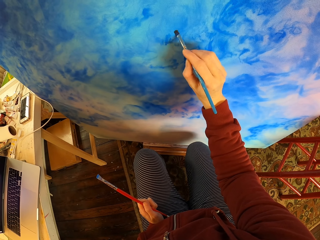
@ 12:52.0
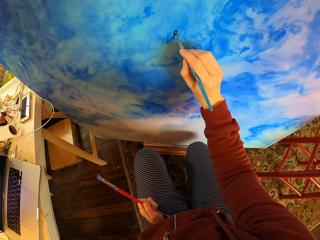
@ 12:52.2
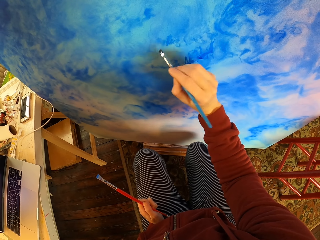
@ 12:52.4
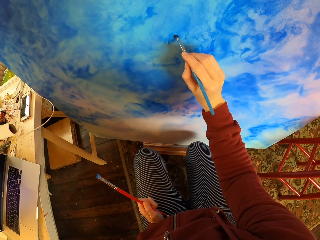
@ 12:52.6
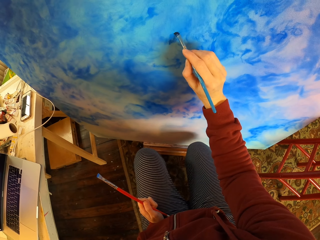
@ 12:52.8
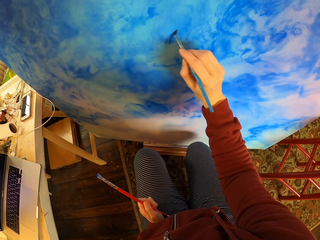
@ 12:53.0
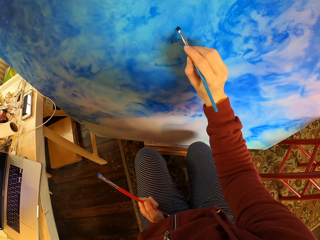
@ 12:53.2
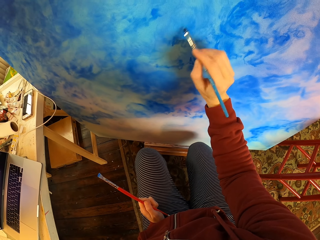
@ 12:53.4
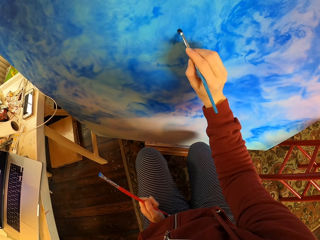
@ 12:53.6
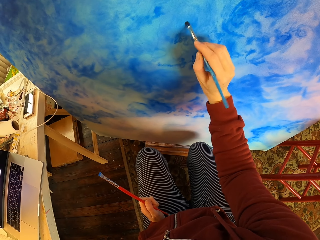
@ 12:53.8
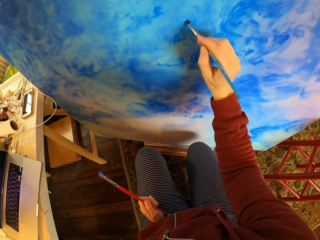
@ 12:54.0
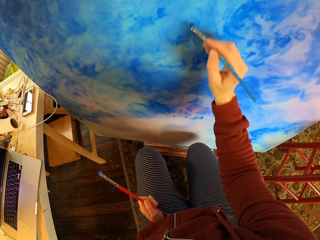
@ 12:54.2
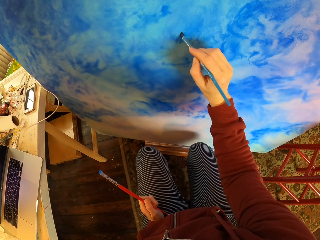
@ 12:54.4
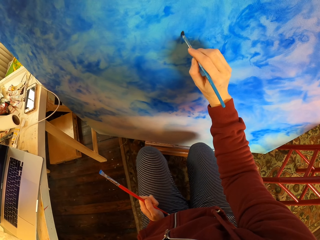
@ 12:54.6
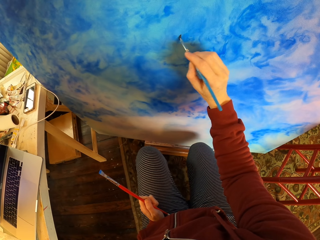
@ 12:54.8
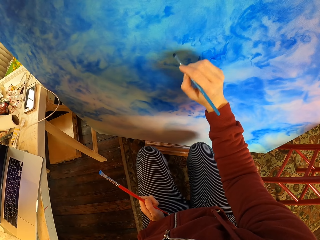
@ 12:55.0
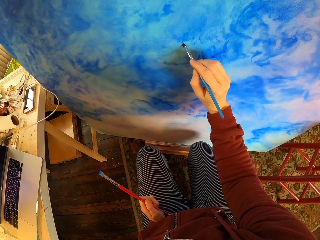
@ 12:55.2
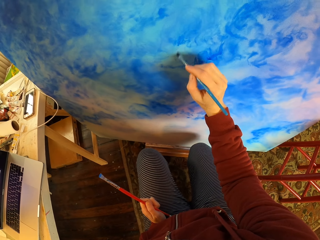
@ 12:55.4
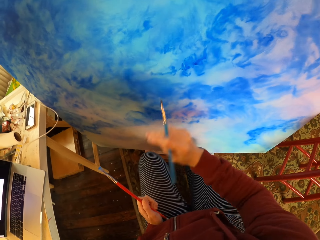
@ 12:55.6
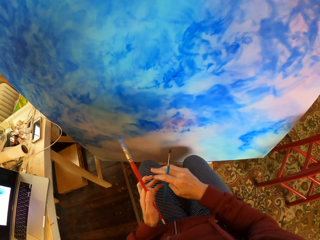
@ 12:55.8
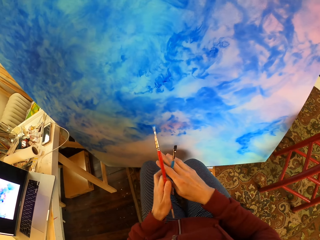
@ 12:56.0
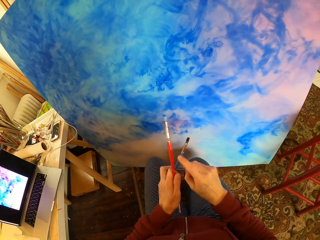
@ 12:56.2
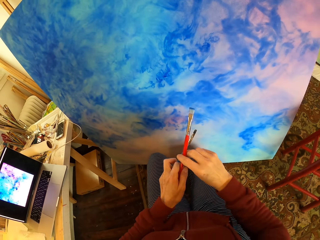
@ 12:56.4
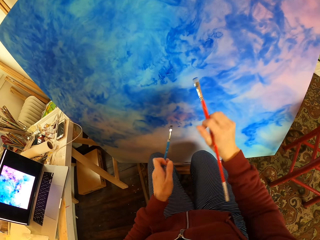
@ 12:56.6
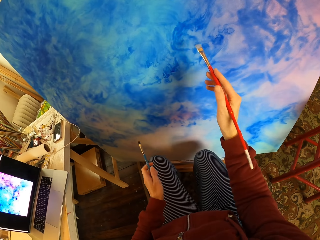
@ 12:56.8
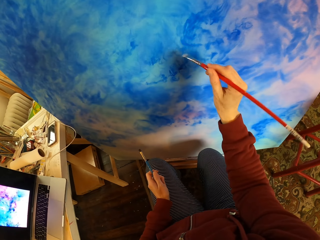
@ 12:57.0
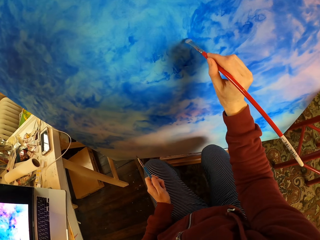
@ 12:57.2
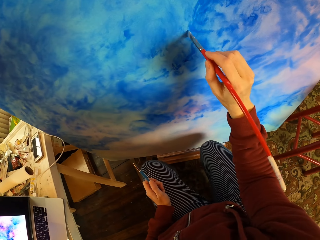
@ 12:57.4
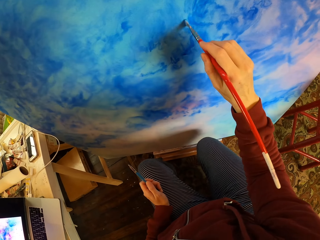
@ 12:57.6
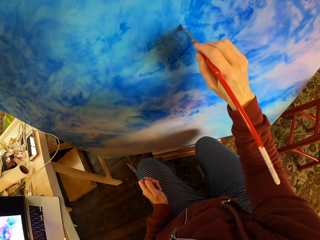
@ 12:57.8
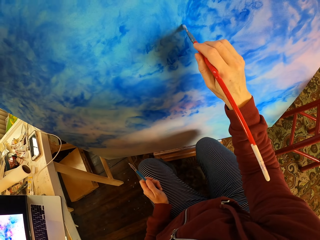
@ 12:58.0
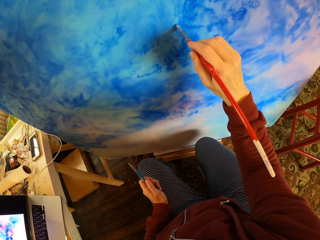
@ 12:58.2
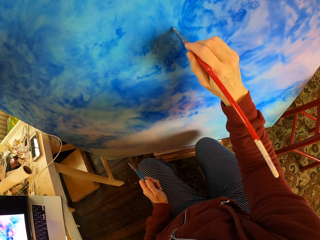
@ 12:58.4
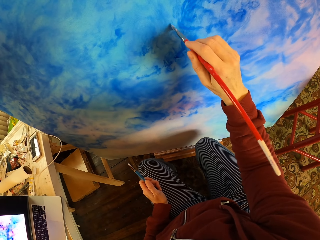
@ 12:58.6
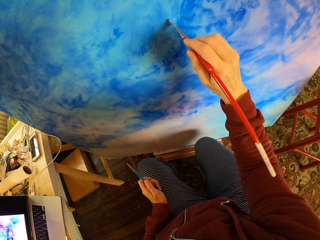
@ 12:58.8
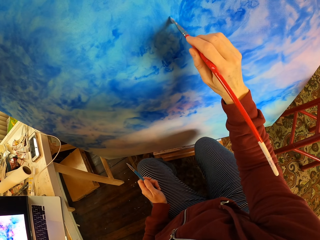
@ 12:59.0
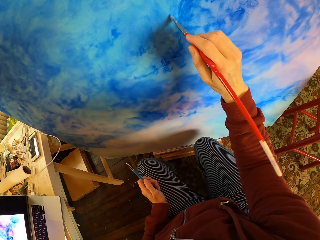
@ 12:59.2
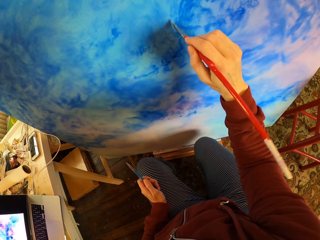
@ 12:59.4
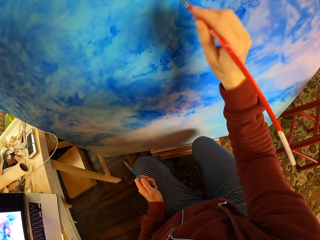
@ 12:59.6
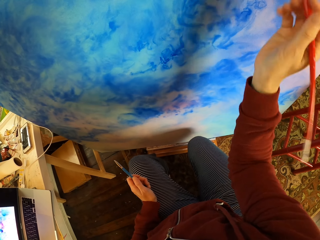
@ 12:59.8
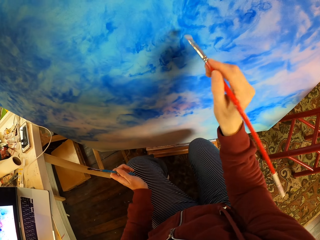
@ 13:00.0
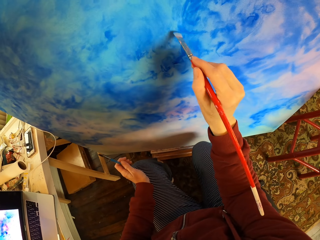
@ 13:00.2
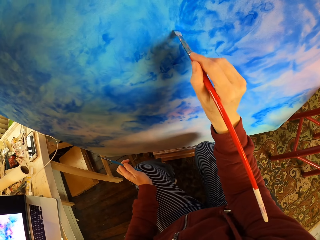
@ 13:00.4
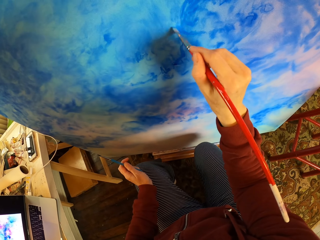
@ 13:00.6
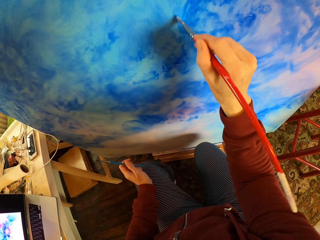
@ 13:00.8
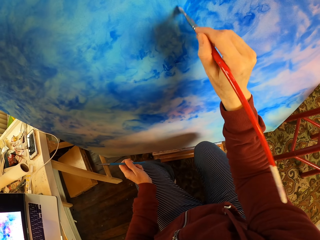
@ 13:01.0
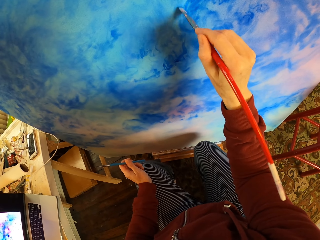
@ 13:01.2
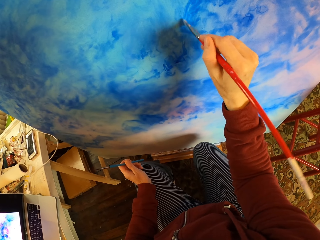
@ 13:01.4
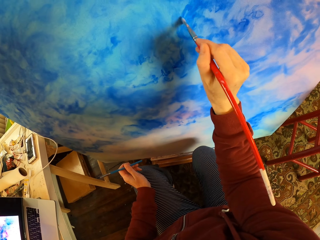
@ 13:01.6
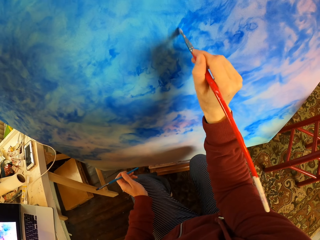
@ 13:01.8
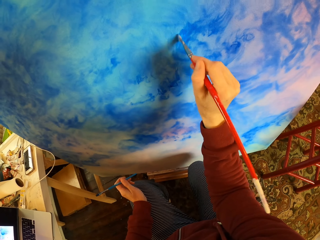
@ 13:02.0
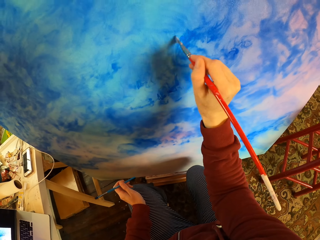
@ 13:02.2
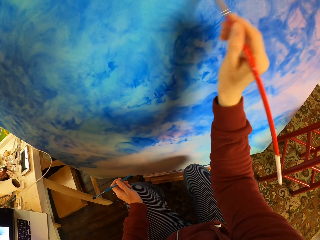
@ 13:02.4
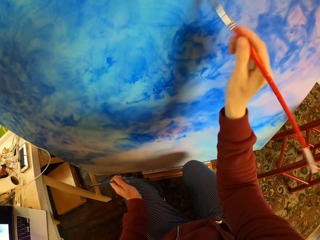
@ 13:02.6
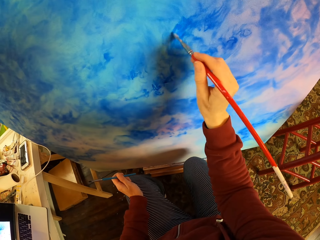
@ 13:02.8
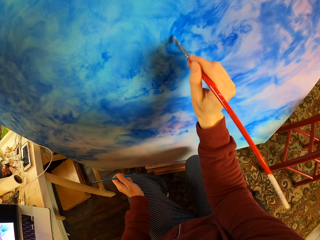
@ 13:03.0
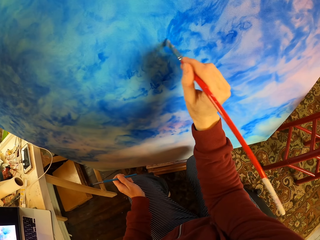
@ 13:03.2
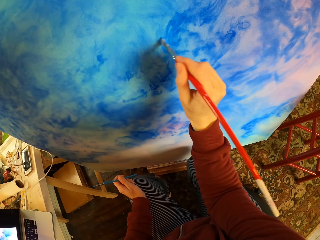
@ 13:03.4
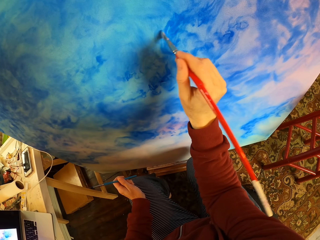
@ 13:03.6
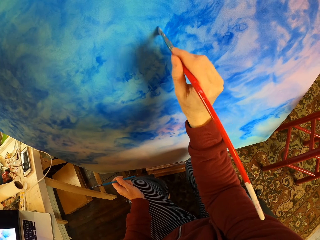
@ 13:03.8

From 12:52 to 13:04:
The camera wearer exchanges the brush. They paint art.

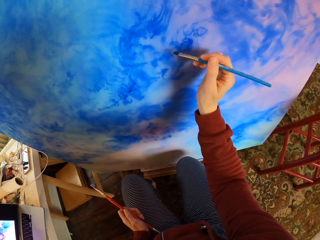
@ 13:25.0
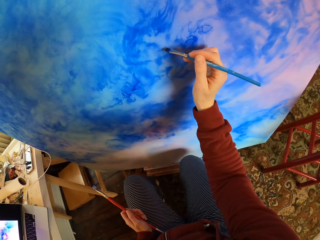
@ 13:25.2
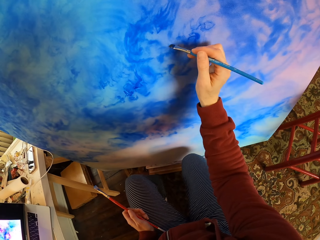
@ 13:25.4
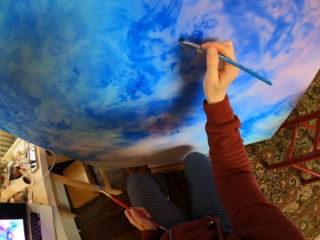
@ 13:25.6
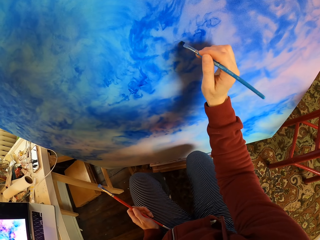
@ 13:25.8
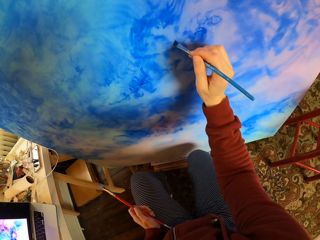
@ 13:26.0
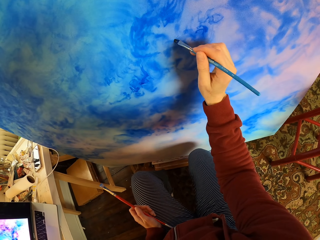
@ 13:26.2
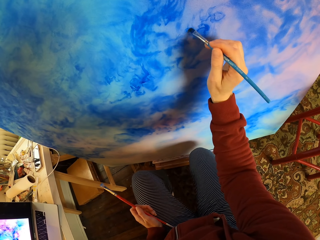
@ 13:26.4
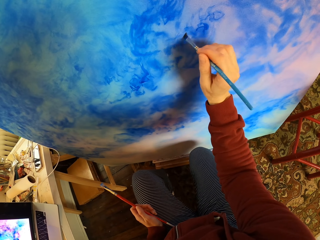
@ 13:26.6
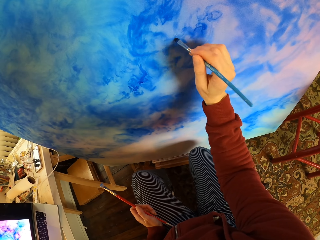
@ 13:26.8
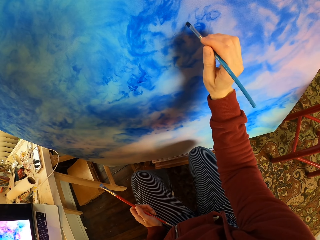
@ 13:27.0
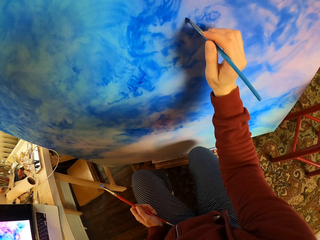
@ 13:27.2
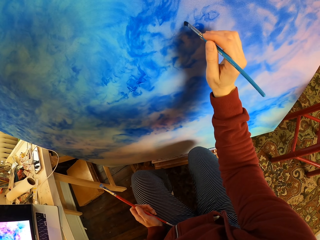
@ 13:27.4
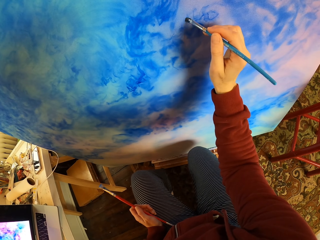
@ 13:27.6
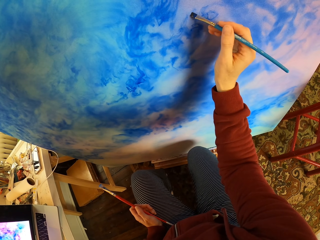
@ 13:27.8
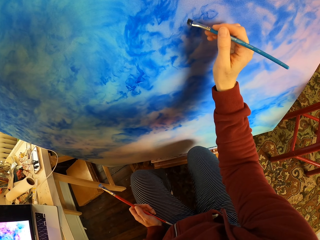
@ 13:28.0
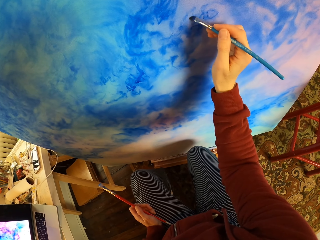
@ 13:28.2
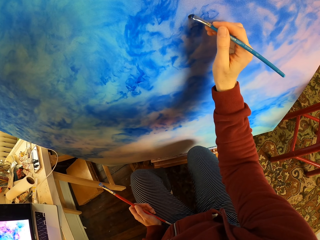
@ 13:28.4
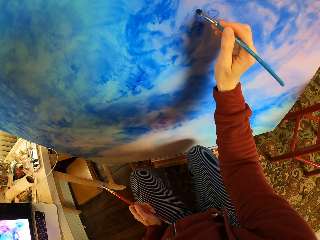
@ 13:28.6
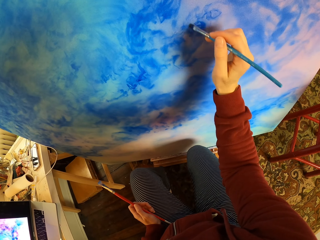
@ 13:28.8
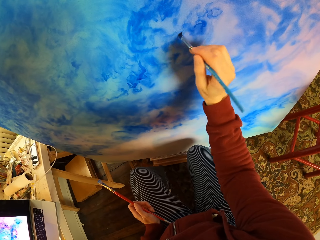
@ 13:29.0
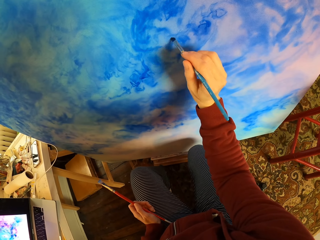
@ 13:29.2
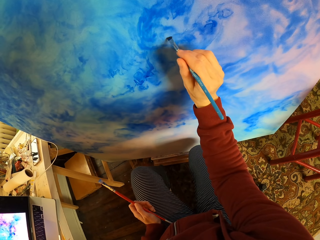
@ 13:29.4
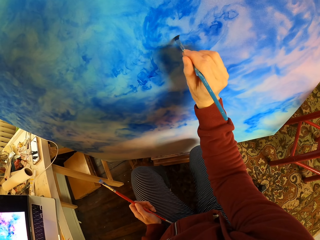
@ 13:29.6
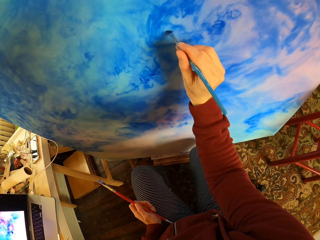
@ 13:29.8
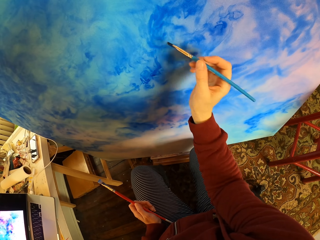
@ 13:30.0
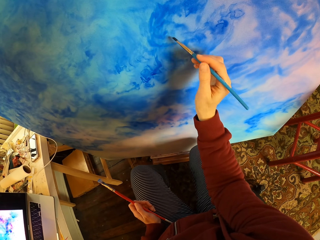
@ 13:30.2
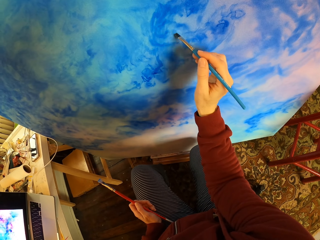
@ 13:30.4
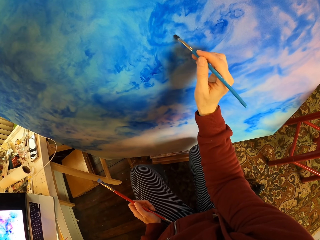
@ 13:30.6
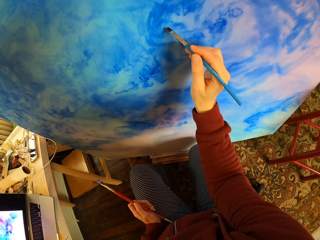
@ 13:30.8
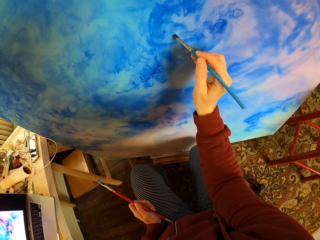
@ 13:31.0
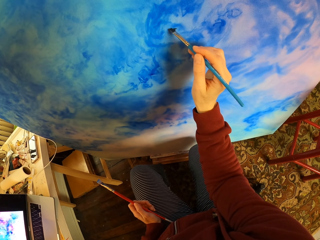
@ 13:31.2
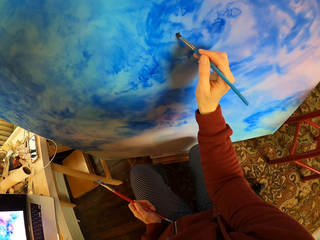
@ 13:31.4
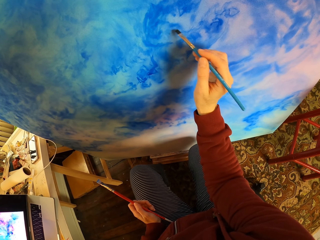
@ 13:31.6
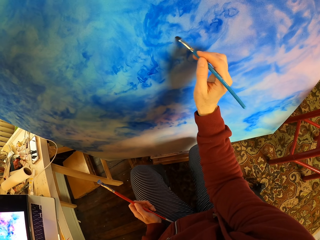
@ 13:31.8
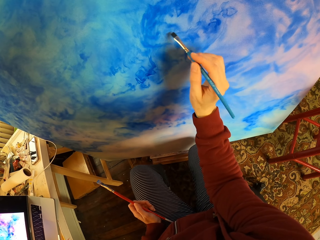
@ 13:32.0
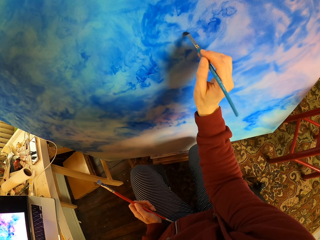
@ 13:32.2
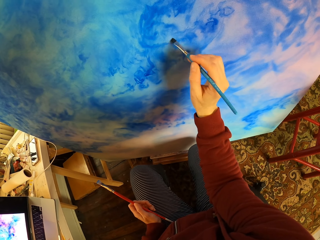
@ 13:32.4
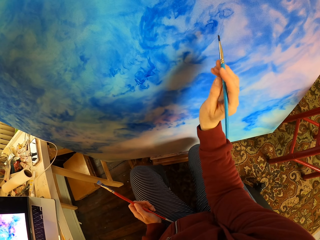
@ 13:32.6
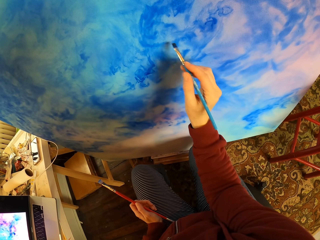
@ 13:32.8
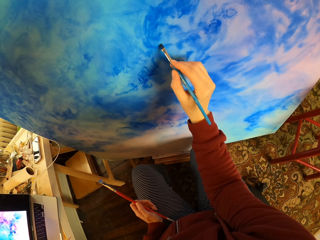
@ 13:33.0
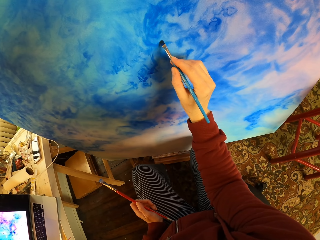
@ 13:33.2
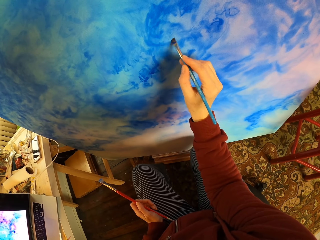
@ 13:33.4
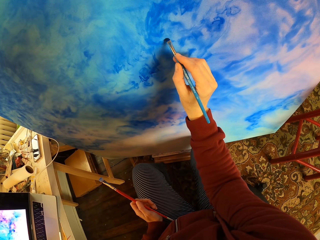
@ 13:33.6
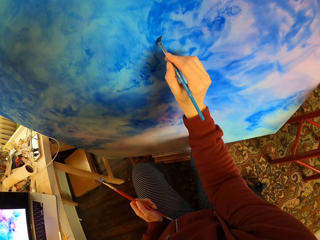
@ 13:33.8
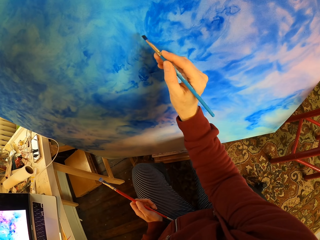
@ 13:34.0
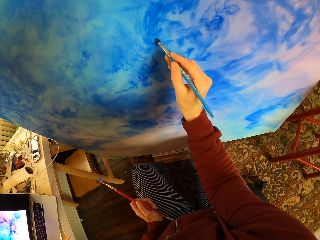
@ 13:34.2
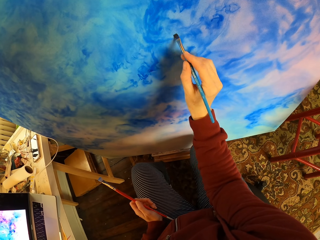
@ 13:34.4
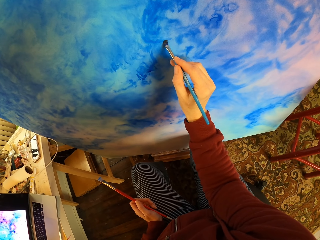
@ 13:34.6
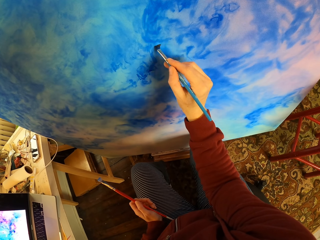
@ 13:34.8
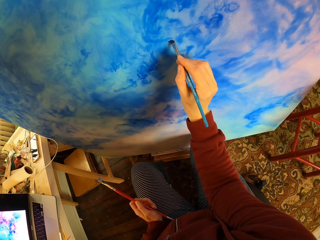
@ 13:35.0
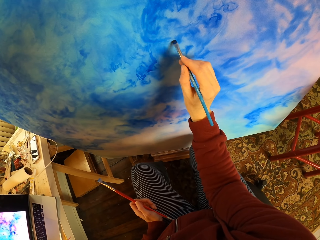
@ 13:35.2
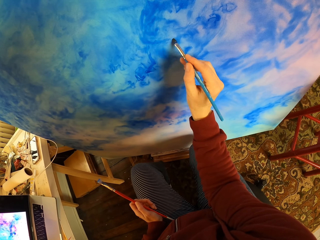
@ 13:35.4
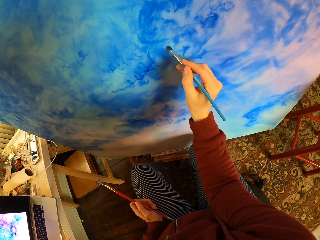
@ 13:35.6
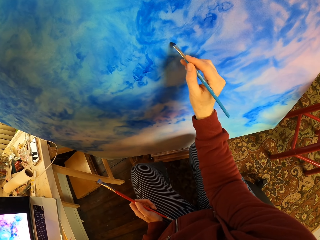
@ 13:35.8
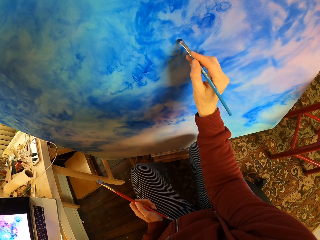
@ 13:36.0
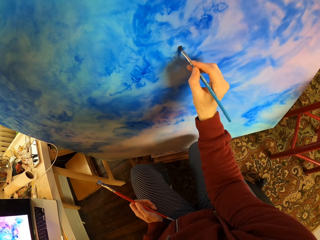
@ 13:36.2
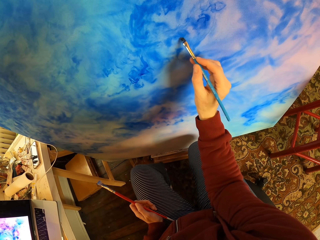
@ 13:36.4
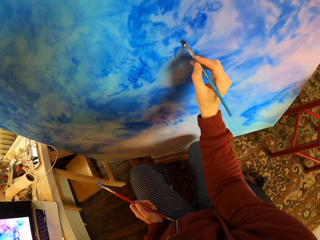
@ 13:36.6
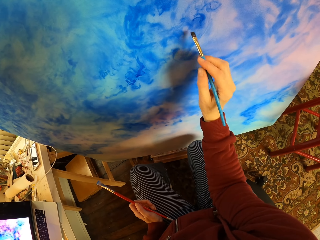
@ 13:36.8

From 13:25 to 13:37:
The camera wearer paints a wooden board.
